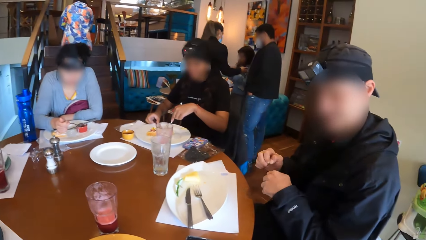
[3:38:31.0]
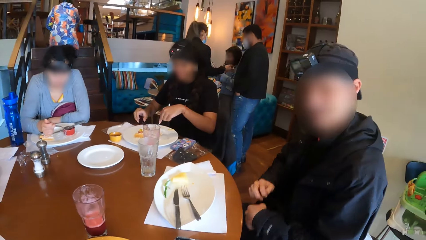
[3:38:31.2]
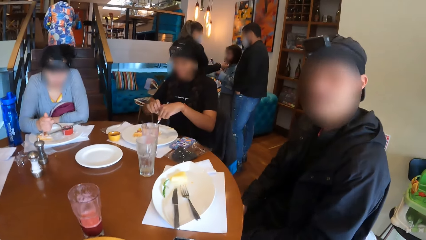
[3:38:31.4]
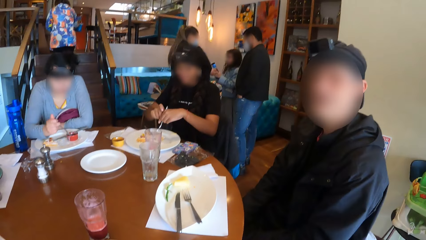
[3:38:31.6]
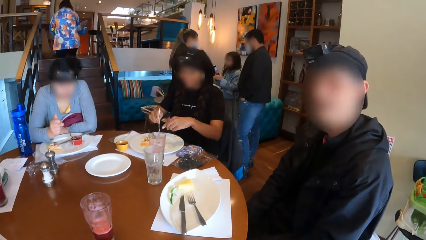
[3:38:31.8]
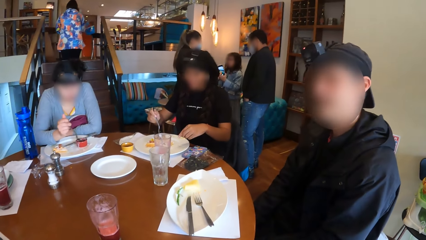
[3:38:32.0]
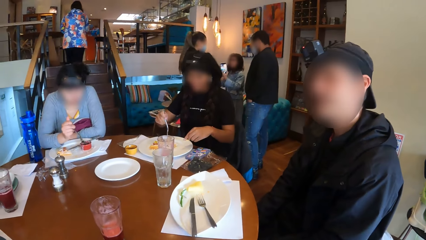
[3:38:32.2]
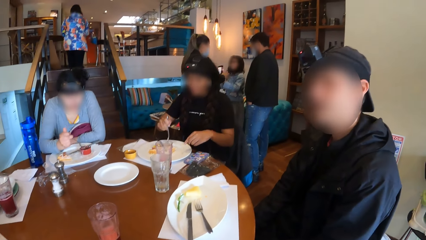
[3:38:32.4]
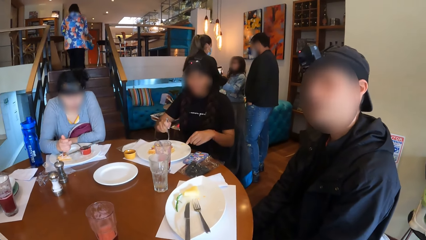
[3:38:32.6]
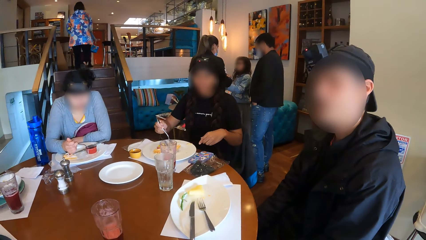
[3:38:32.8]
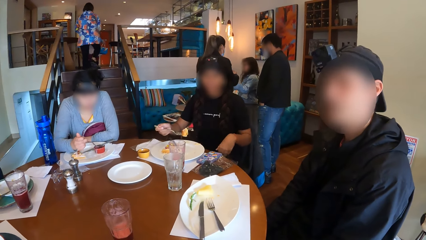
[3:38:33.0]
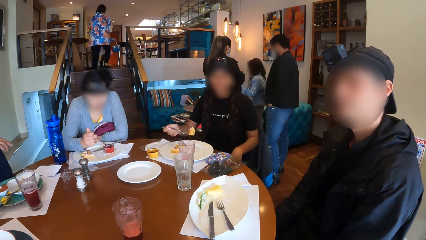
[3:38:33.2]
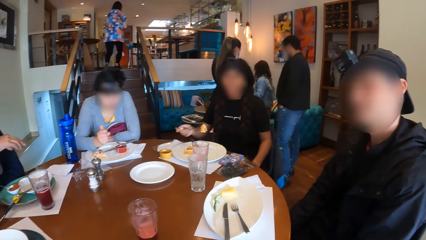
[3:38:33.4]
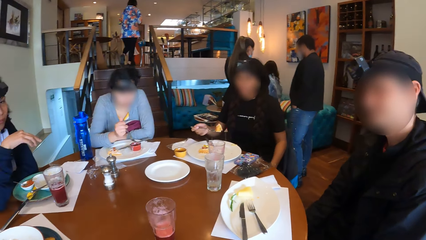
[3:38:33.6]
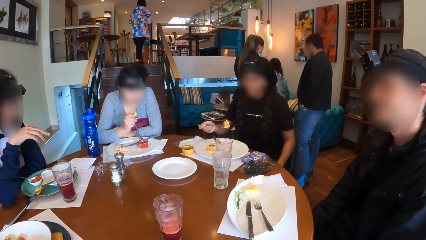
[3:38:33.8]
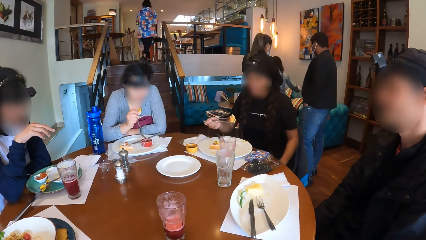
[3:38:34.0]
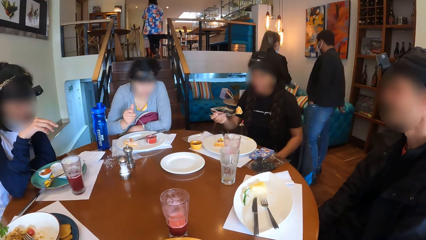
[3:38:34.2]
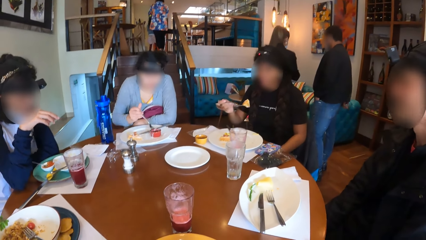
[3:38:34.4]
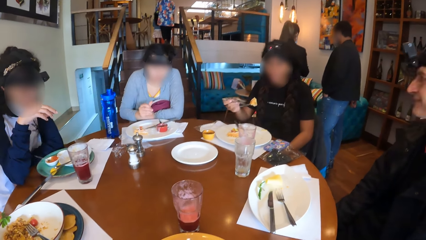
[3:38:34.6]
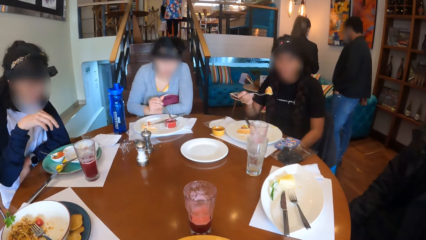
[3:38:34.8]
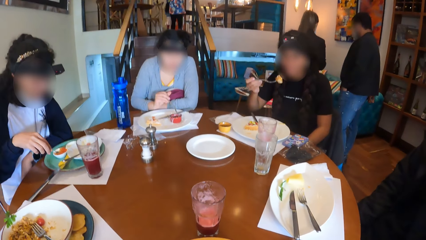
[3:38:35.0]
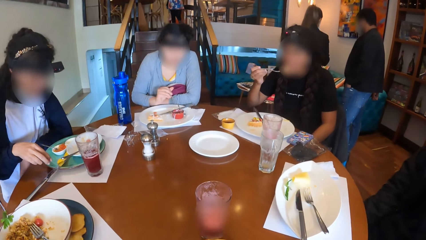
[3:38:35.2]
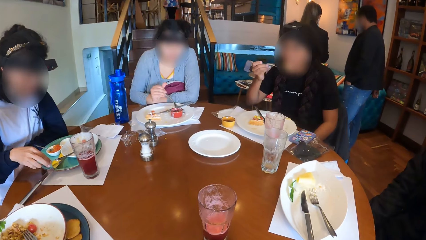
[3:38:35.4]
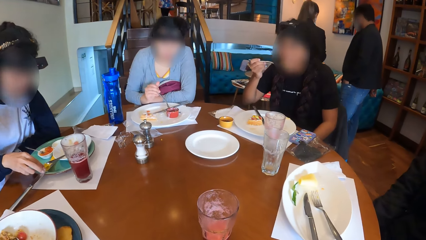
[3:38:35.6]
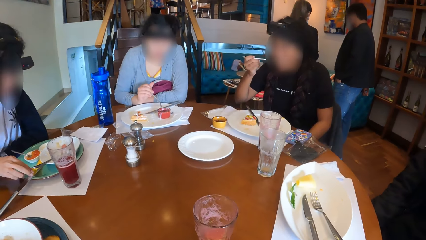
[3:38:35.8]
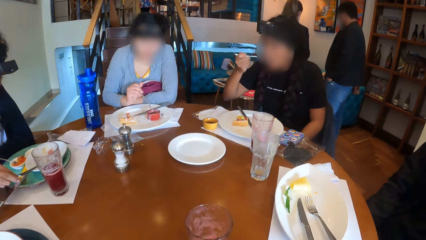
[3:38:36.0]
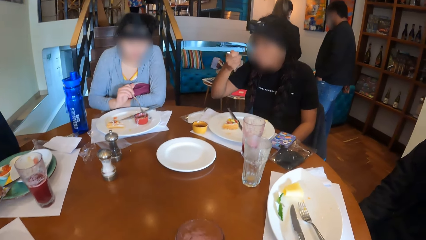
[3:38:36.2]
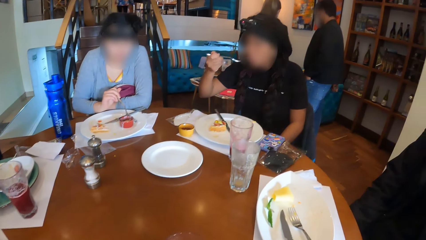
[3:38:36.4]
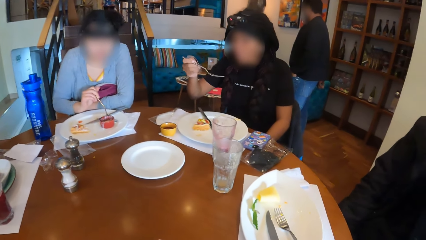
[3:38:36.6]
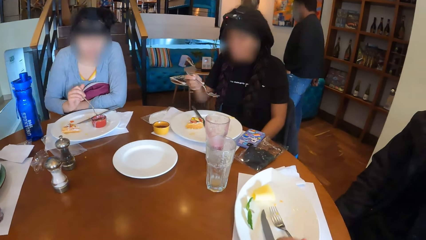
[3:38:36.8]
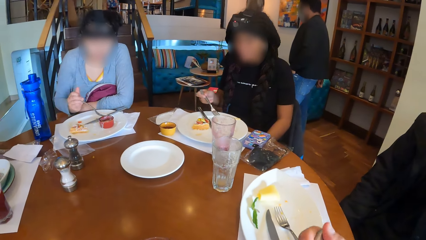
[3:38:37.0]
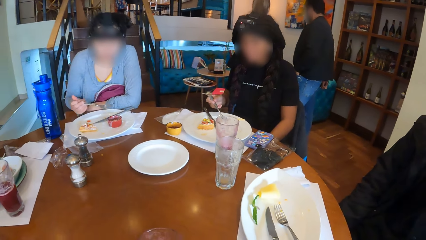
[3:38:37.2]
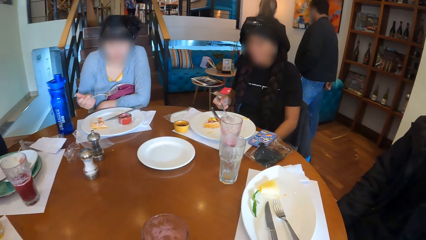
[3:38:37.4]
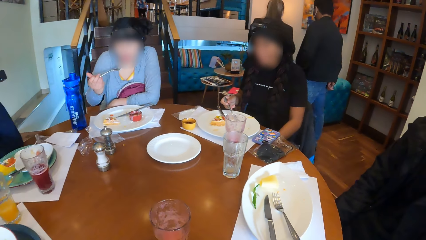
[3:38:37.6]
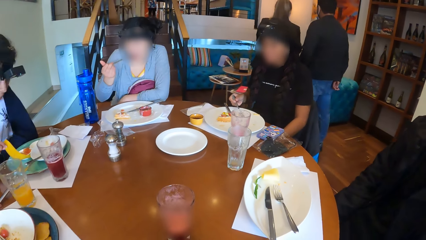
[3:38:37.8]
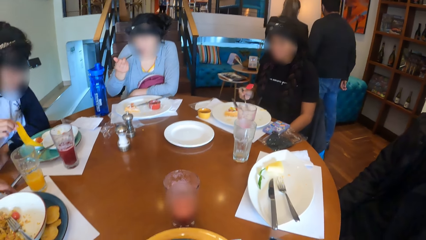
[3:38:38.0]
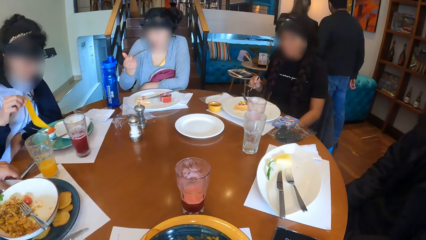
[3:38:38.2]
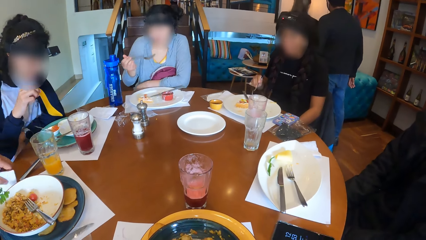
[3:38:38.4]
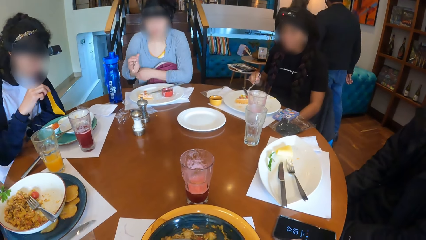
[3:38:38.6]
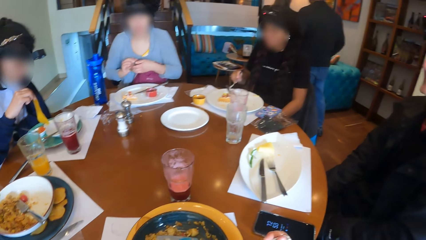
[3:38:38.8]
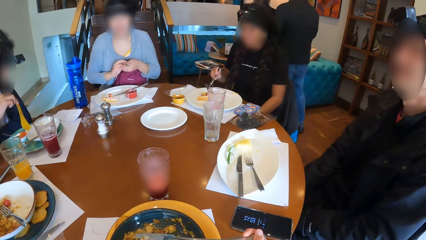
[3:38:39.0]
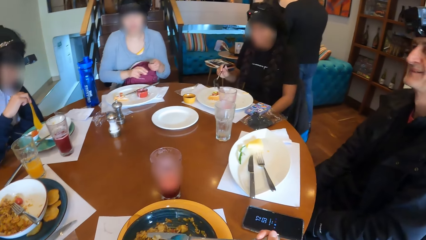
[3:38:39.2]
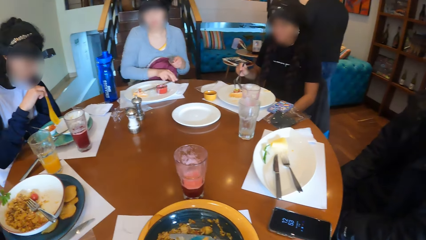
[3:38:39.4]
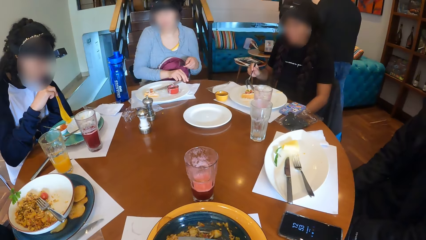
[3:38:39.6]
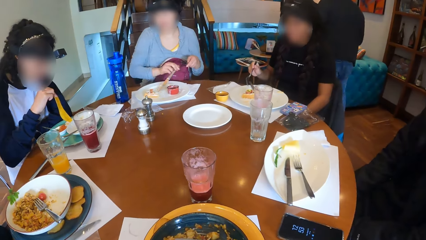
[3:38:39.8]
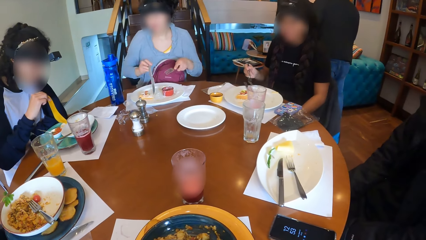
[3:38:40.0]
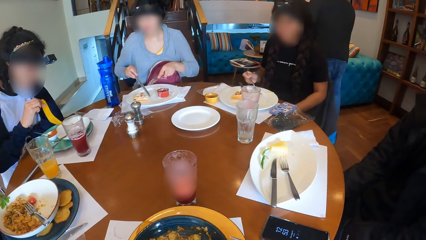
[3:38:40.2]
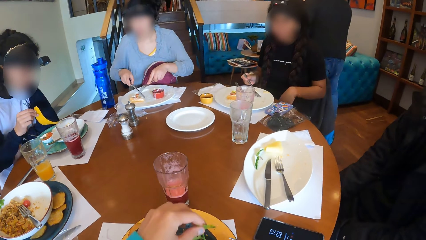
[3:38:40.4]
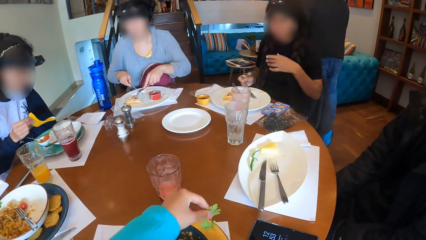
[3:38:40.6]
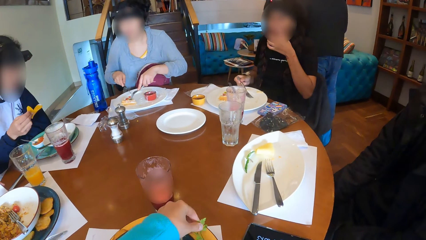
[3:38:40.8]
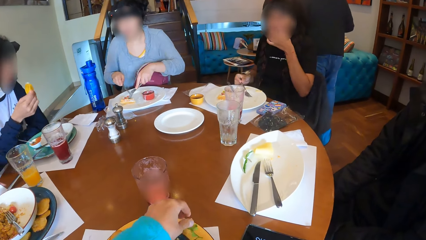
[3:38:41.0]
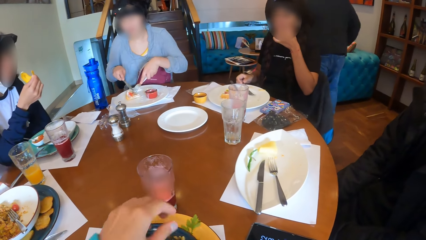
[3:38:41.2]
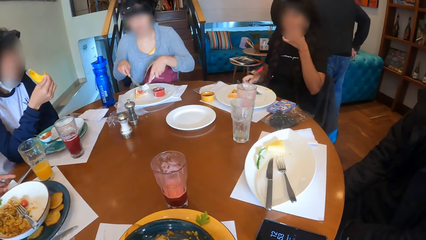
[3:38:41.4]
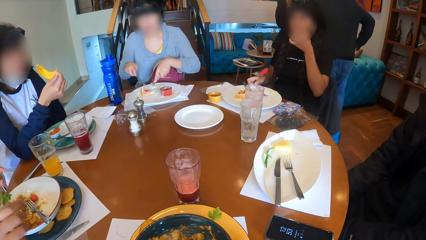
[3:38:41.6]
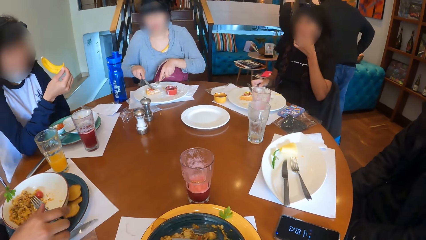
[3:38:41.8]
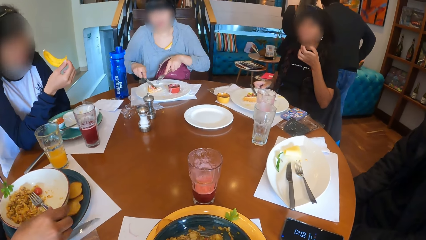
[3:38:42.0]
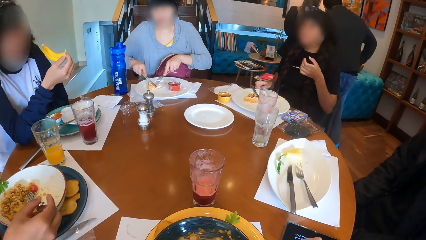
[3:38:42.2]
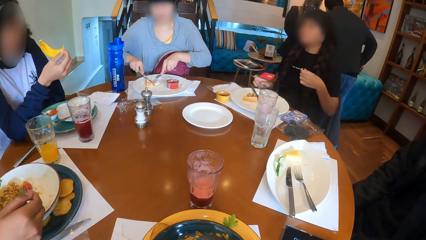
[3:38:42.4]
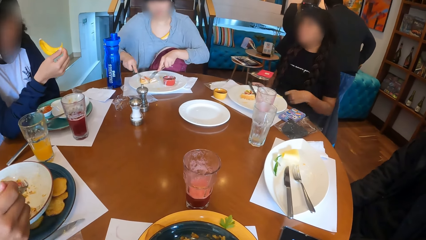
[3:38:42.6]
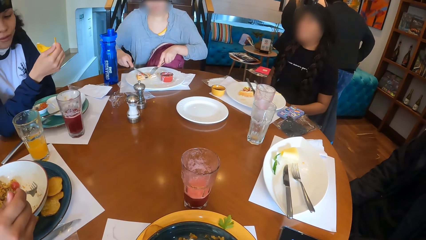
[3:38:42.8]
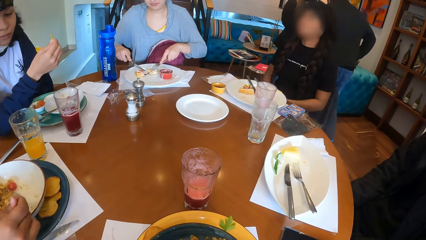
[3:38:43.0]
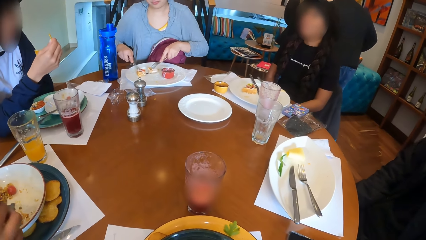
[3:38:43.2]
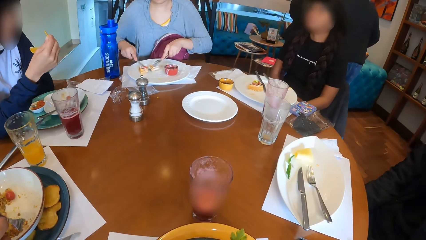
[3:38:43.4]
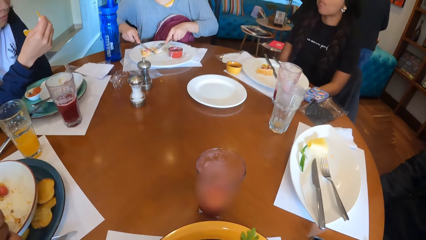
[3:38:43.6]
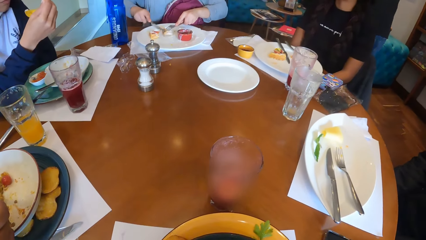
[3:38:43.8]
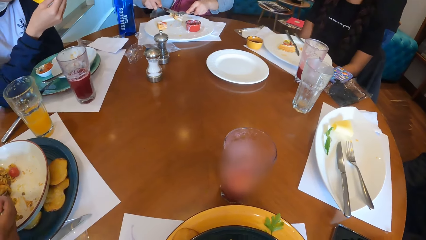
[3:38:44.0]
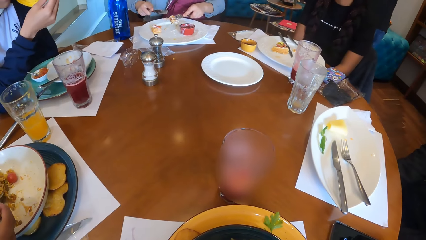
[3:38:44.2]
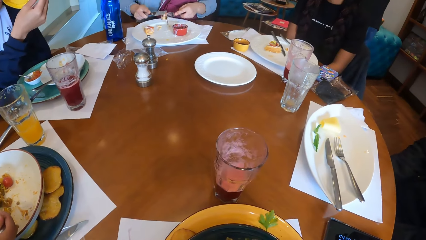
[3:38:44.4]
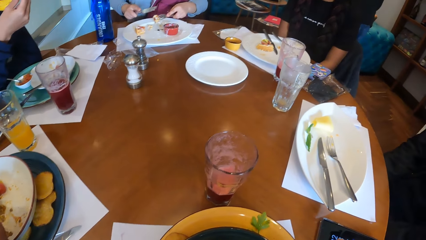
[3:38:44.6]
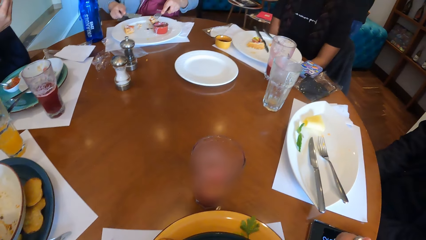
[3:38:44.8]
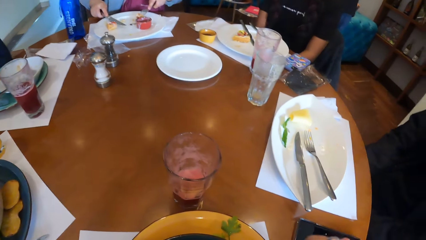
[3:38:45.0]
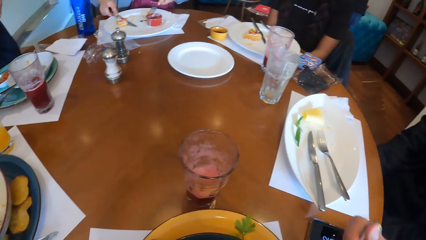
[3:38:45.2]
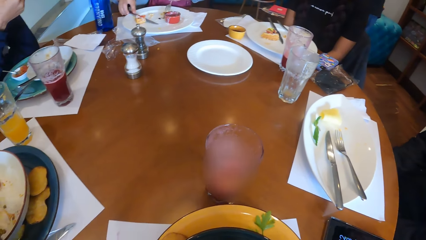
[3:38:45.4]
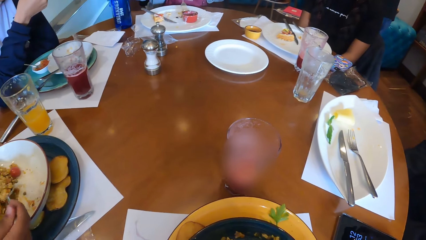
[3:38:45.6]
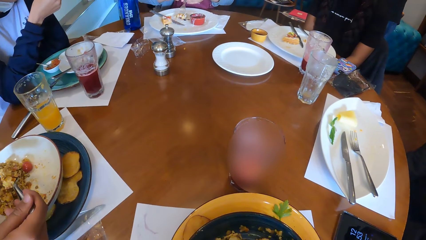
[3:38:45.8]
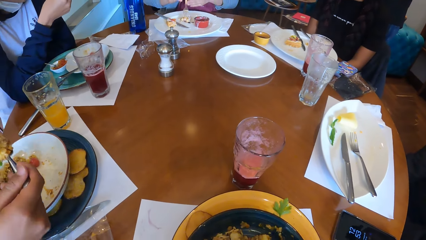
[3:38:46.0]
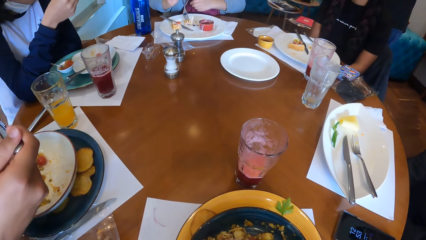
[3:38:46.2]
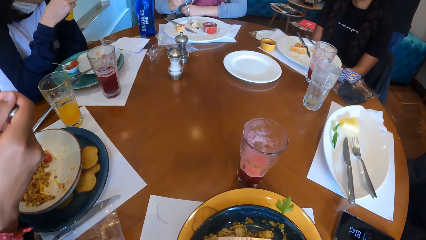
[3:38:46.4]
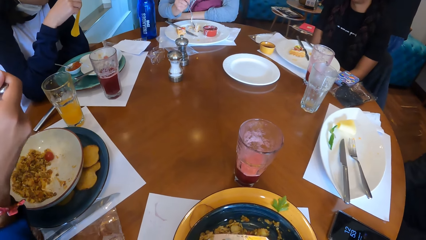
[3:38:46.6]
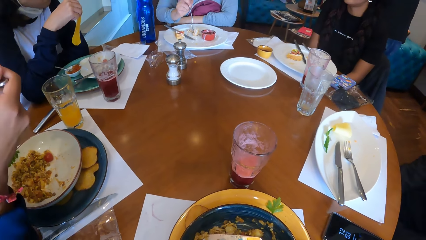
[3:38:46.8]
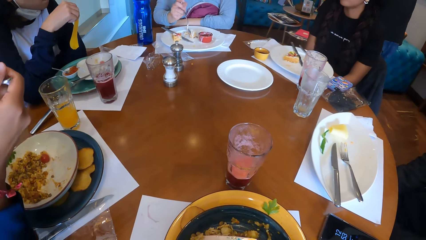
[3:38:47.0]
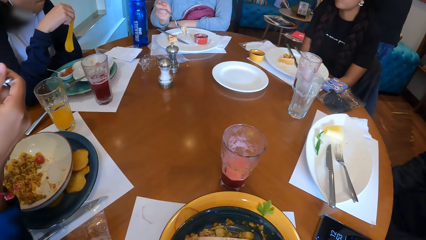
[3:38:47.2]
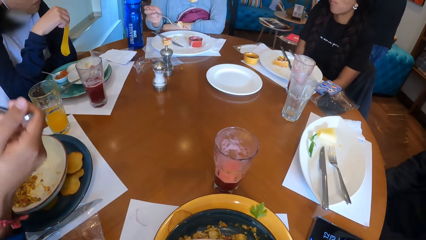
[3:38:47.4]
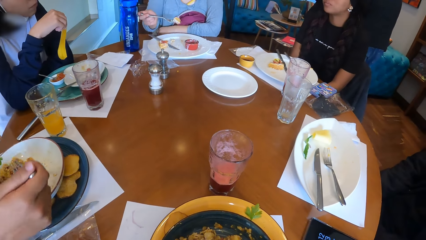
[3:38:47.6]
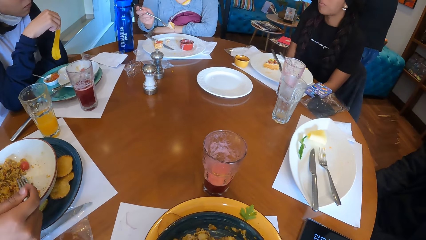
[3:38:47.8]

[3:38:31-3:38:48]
A woman passes the fork to her right hand and eats the waffle on the plate on the table with the fork in her right hand. Another woman eats a crumb on the plate on the table with the fork in her right hand. A third woman eats a chip on the plate on the table with her right hand. A man picks up a serviette on the table with his left hand. The second woman passes the fork to her left hand and picks up the knife on the plate on the table with her right hand. The first woman drops the fork on the plate on the table with her right hand. The second woman moves the waffle on the plate on the table with the fork in her left hand. The camera wearer drops a leaf on the tray on the table with her left hand. The man drops the serviette on the table with his left hand. A person eats. The man picks up the fork on the plate on the tray on the table with his right hand. The second woman cuts the waffle on the plate on the table with the knife in her right hand. The camera wearer eats some rice in the plate on the tray on the table with the fork in her right hand. The man eats some rice on the plate on the tray on the table with the fork in his right hand. The second woman drops the knife on the plate on the table with her right hand and passes the fork to her right hand.
